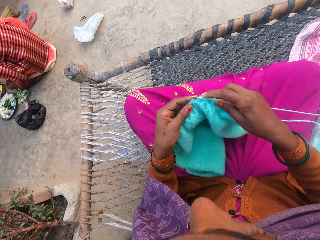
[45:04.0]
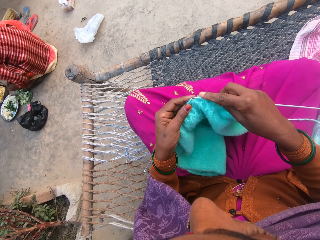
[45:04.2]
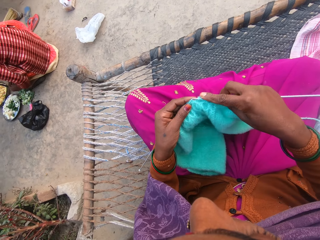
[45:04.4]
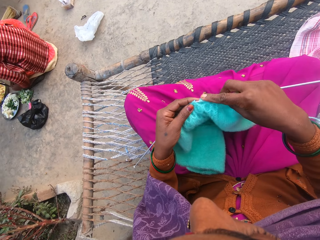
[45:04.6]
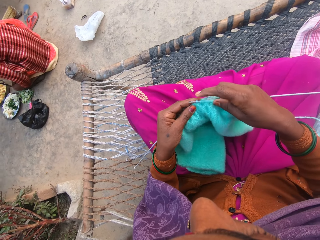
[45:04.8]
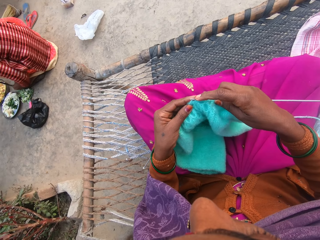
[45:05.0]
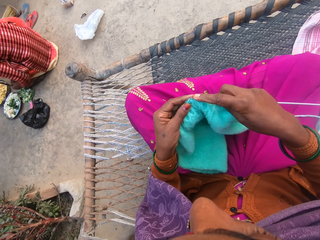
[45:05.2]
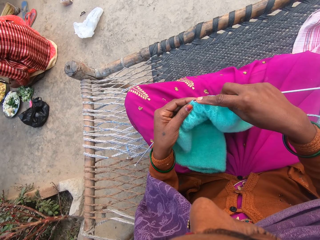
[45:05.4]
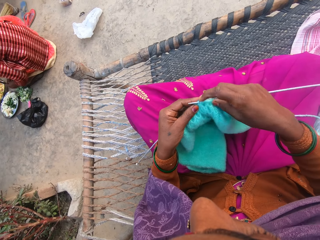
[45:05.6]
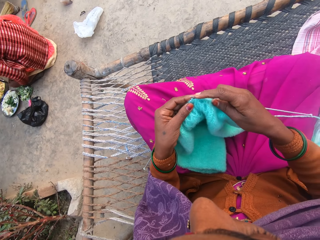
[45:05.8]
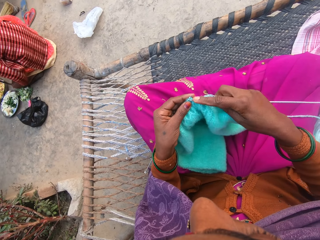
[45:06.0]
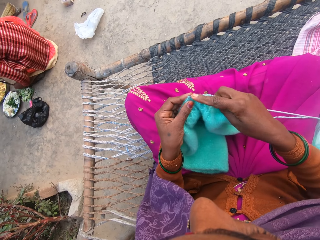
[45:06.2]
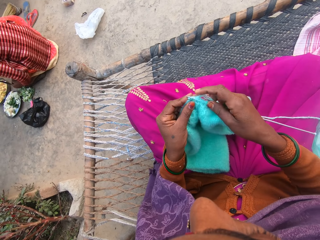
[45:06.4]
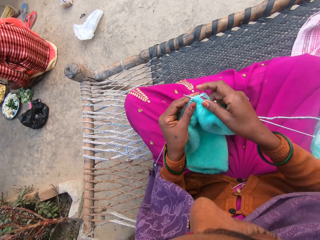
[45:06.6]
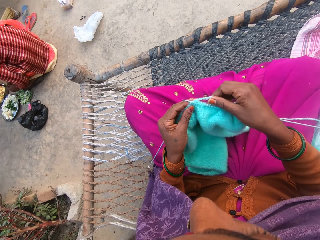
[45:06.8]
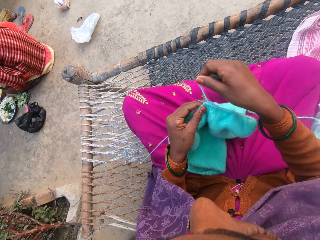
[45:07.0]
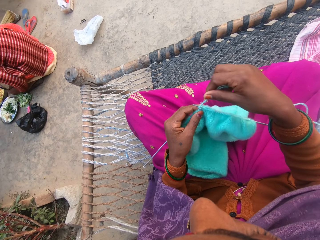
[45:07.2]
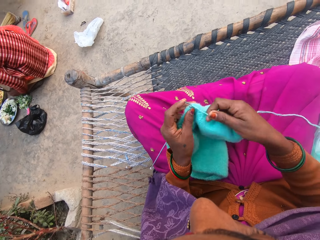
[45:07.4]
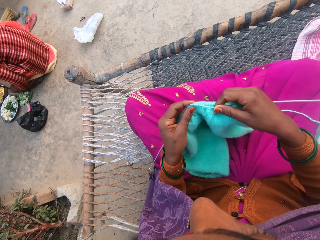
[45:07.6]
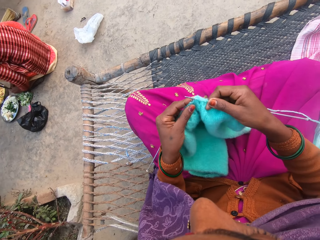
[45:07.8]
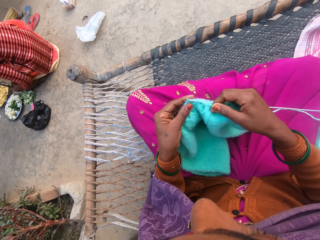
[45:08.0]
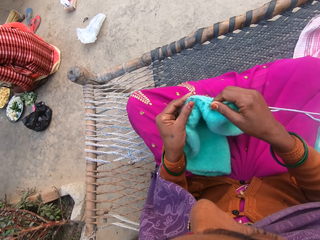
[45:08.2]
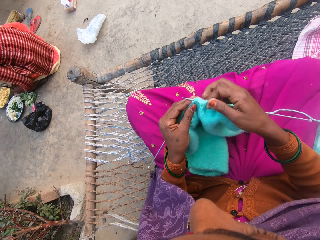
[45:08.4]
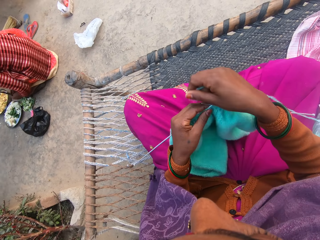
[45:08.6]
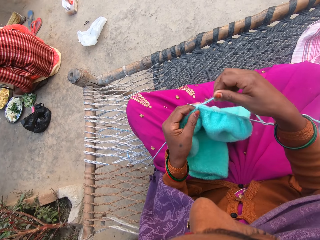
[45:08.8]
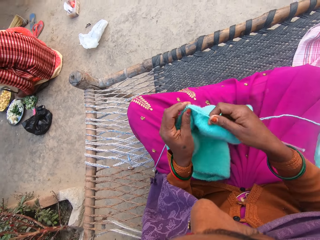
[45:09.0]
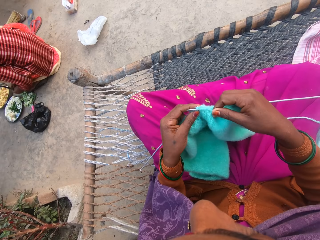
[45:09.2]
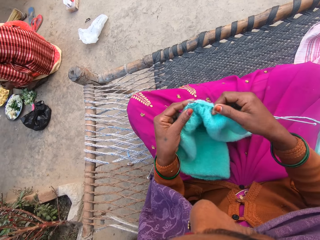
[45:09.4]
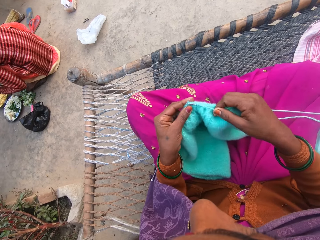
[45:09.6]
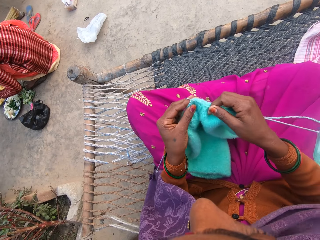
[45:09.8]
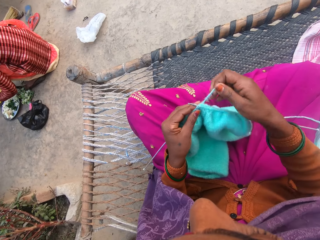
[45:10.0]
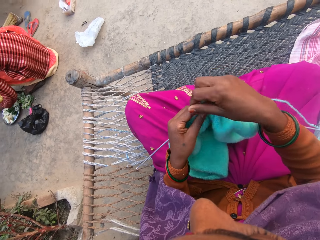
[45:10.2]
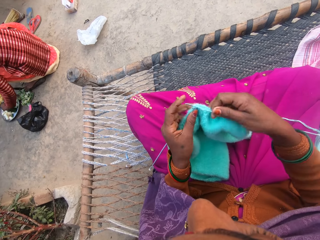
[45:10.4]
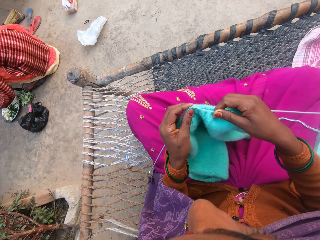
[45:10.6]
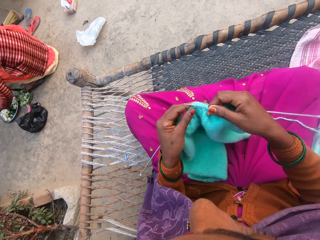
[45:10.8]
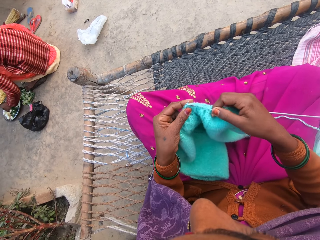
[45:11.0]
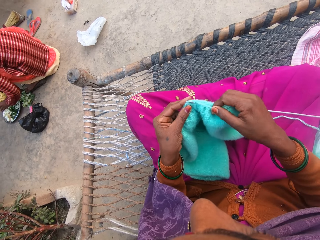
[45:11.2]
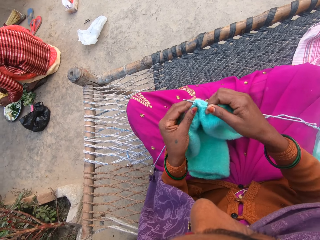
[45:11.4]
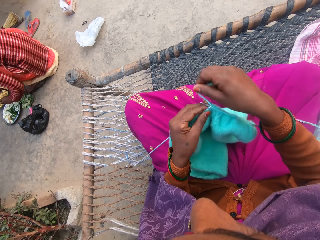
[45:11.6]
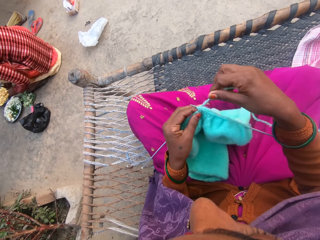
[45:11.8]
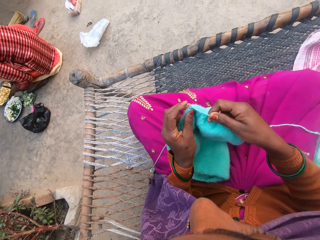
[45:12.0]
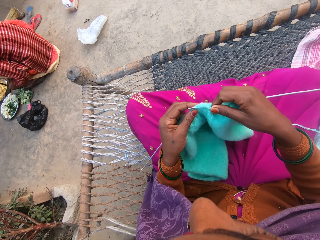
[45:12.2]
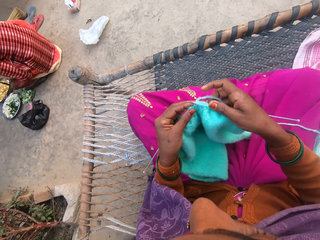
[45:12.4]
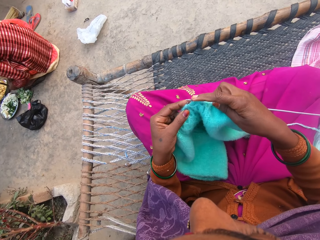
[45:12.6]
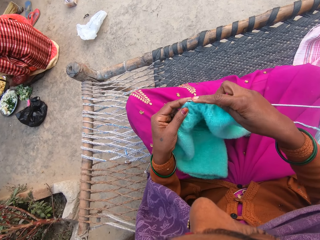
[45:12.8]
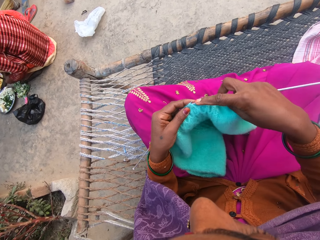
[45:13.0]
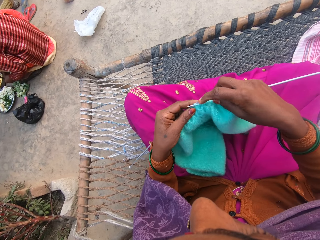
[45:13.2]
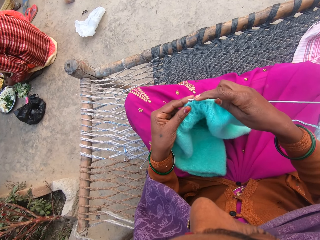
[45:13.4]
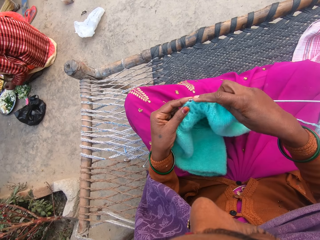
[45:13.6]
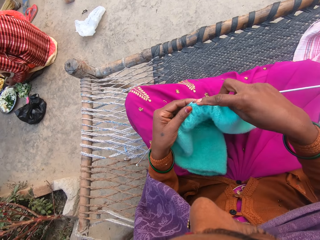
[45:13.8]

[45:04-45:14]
The camera wearer sews the piece of cloth. She knits the wool in her hands with the knitting needles.

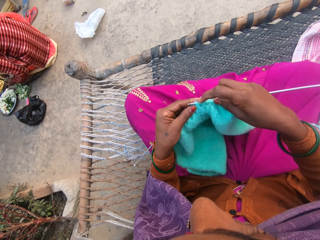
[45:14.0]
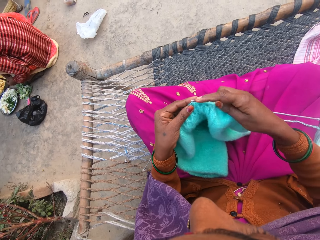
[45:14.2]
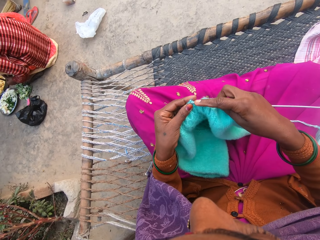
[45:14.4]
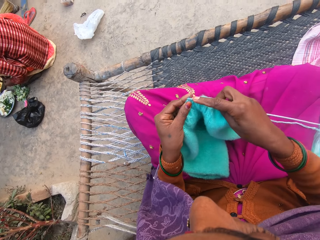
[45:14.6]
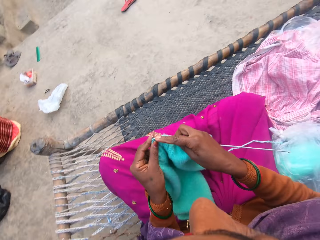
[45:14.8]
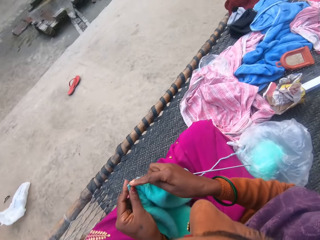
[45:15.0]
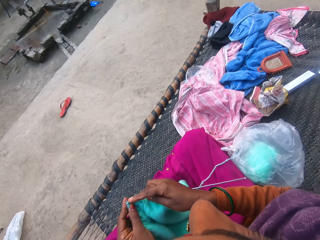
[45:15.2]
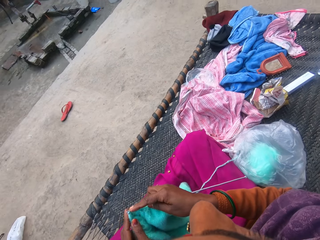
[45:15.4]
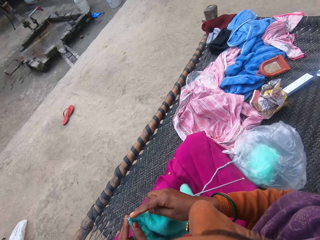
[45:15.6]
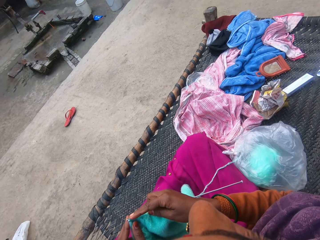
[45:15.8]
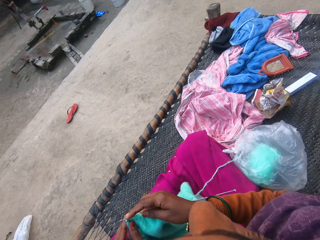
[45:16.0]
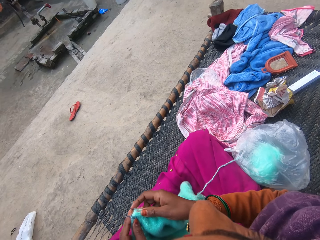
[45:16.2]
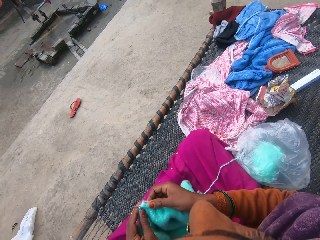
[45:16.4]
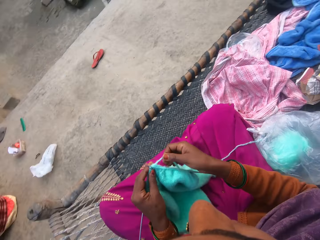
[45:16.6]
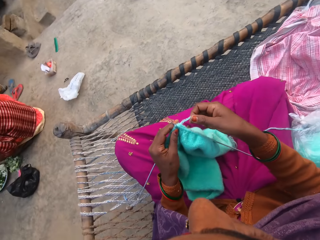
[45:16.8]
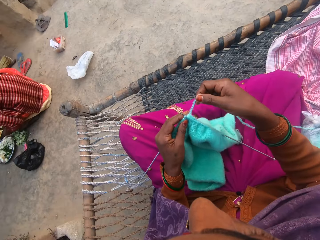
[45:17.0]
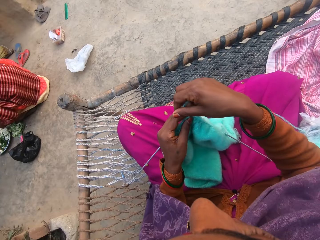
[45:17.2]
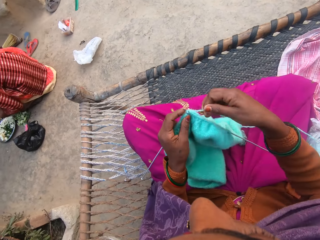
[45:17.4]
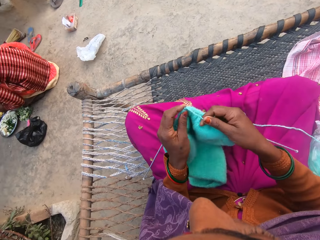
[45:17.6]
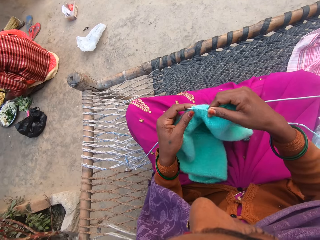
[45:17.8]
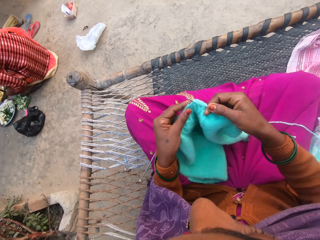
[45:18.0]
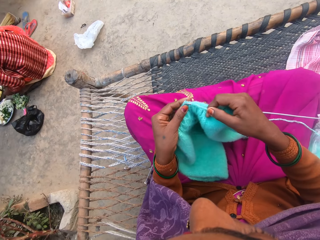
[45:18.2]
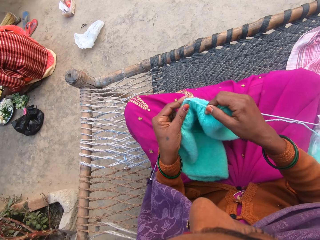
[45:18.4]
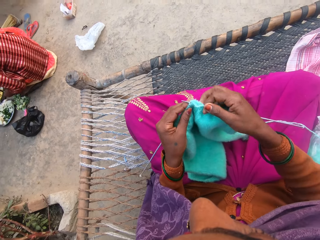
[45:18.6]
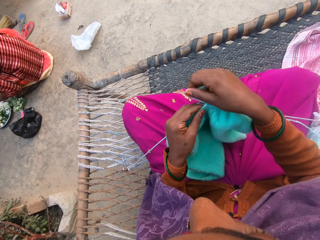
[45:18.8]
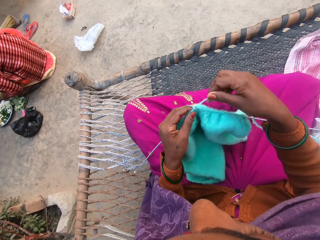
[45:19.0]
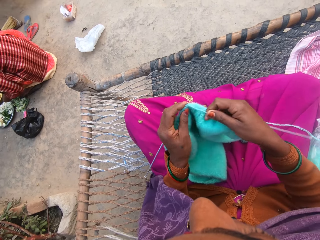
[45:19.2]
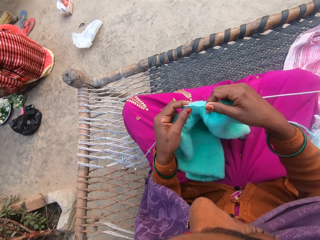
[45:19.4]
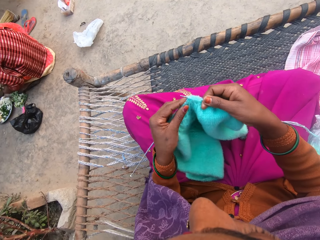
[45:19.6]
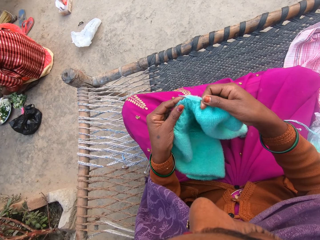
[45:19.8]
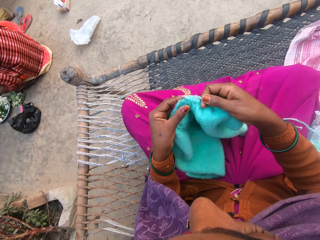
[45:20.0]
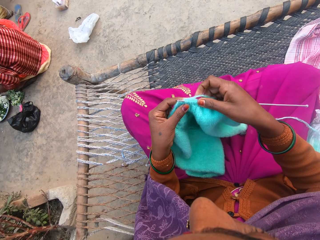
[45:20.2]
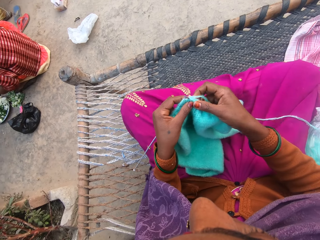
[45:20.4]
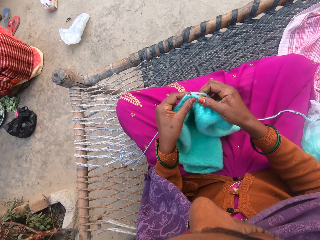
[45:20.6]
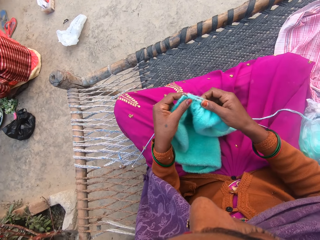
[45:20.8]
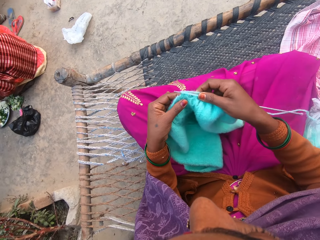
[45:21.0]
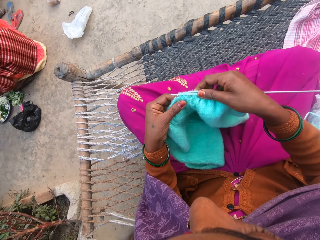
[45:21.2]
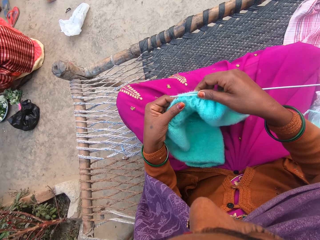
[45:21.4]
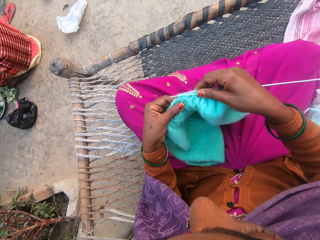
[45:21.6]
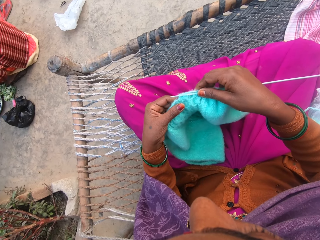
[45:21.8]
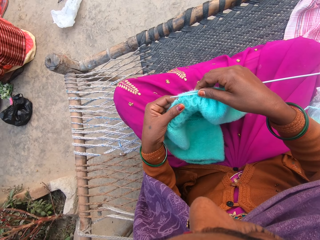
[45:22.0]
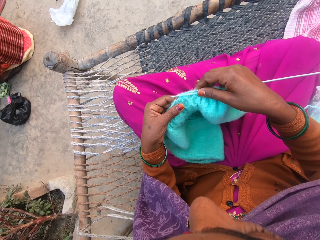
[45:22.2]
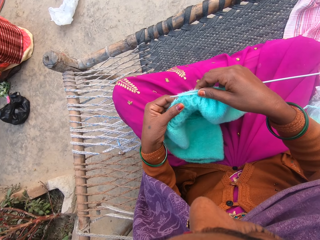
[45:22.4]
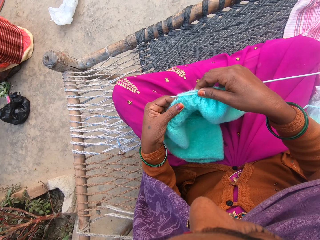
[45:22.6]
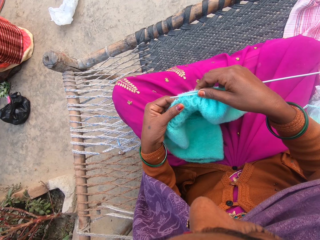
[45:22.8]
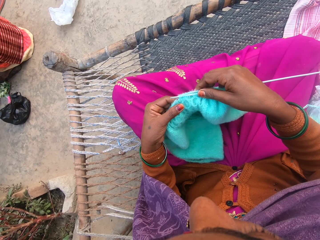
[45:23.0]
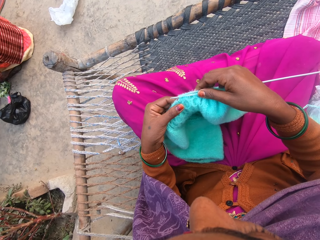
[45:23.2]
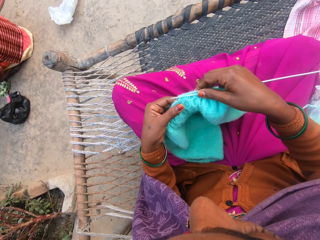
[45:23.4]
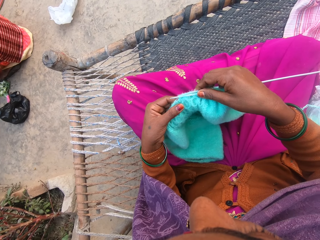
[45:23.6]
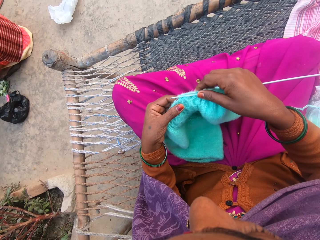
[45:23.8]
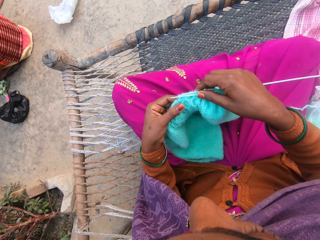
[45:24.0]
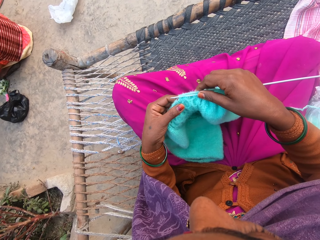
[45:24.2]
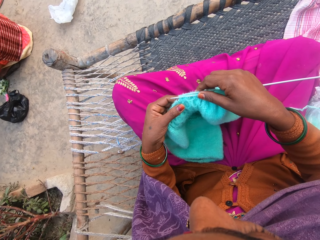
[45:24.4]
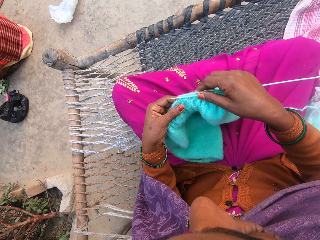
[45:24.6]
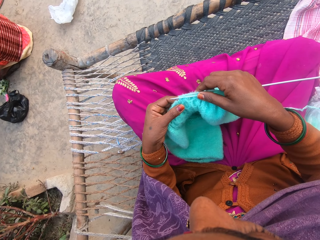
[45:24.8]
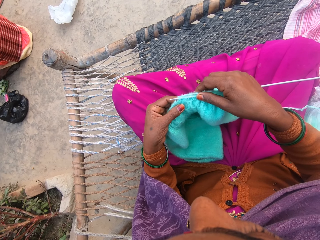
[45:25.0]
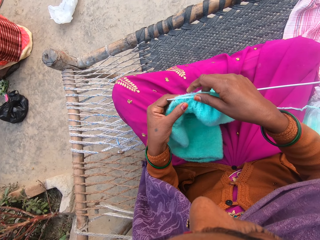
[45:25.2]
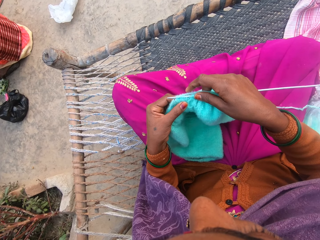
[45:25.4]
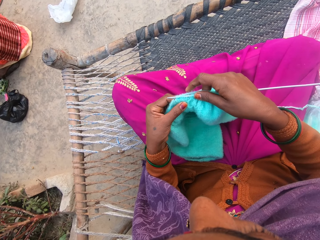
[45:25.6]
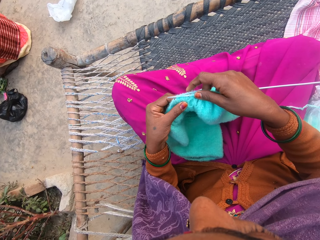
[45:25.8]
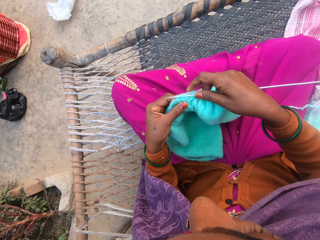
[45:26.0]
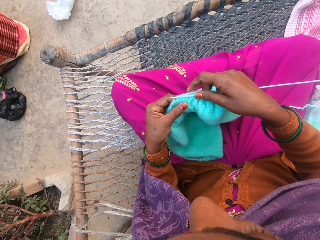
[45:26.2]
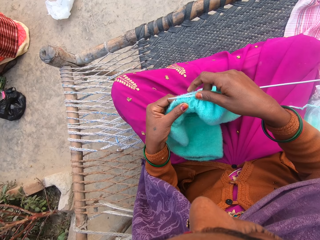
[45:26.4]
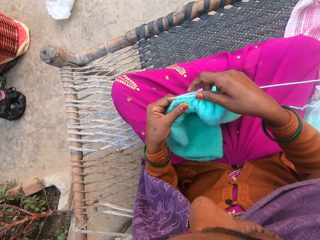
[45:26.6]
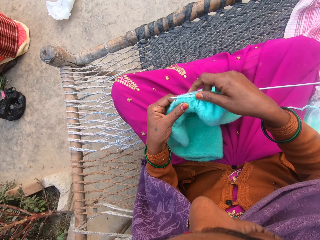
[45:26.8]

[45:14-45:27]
The camera wearer looks aside. They converse. They sew the cloth. They converse. They look at the cloth. They adjust the wool on the knitting needle.
